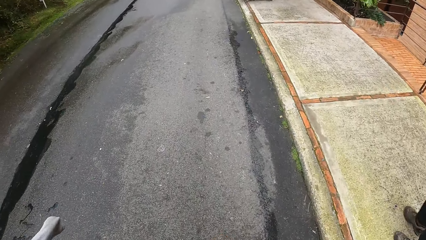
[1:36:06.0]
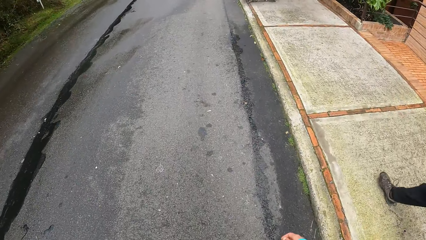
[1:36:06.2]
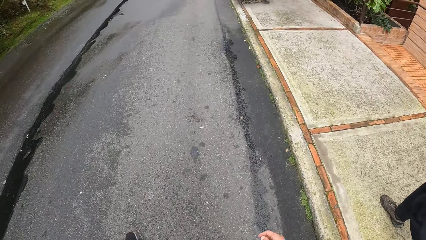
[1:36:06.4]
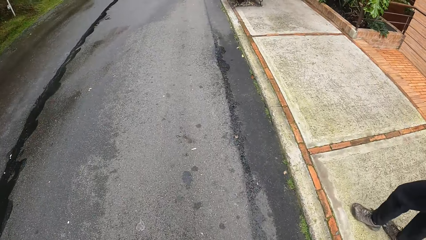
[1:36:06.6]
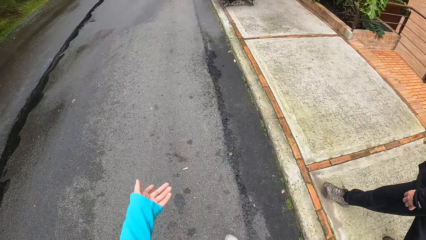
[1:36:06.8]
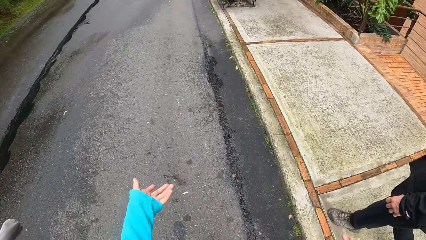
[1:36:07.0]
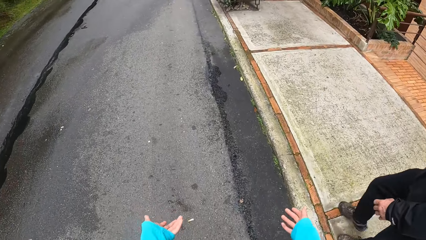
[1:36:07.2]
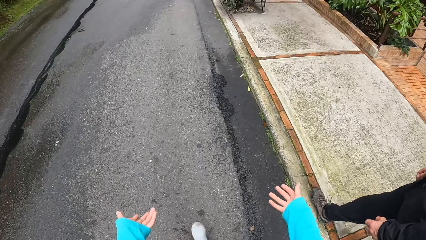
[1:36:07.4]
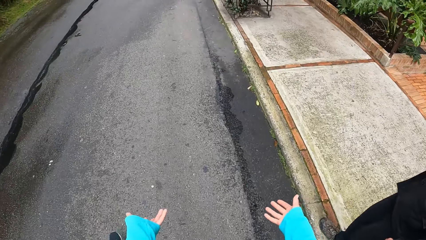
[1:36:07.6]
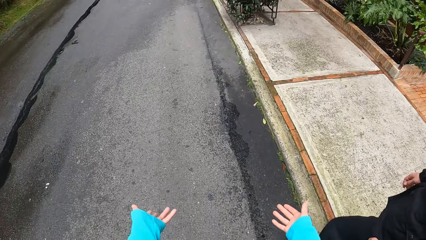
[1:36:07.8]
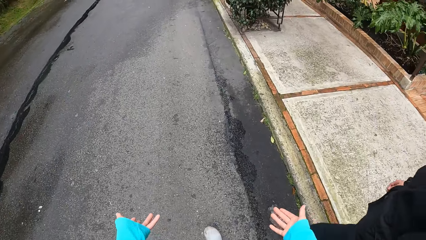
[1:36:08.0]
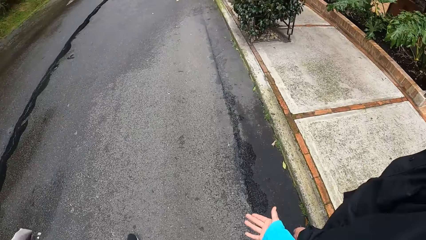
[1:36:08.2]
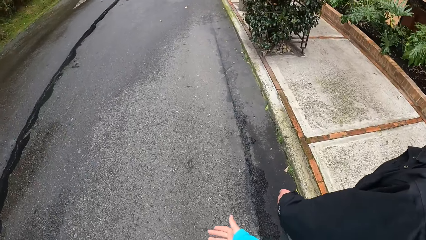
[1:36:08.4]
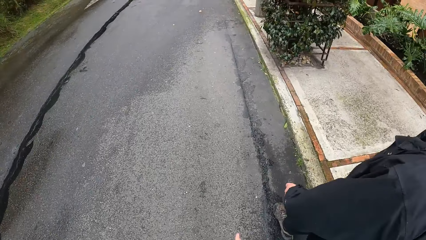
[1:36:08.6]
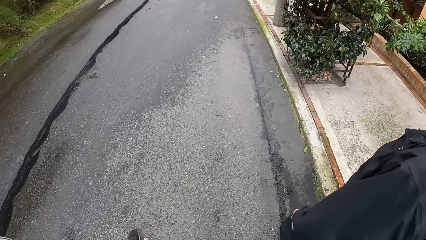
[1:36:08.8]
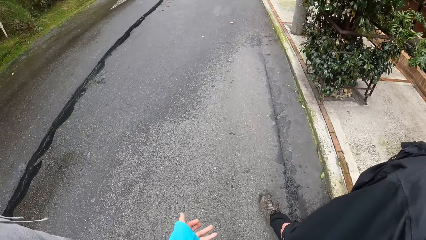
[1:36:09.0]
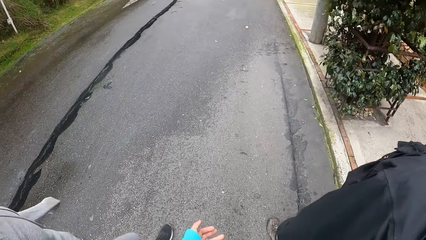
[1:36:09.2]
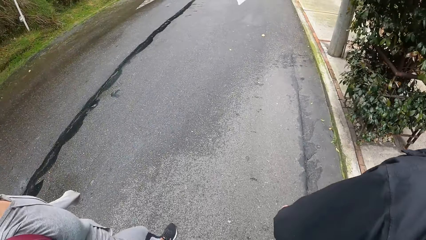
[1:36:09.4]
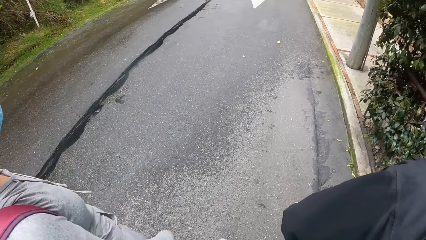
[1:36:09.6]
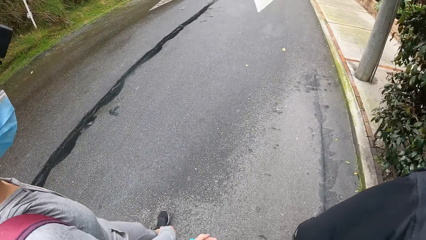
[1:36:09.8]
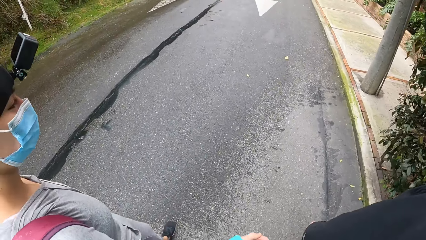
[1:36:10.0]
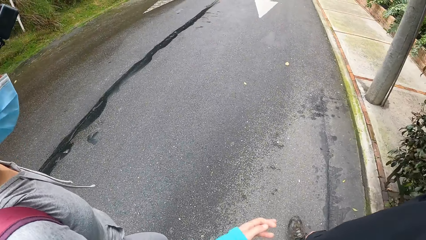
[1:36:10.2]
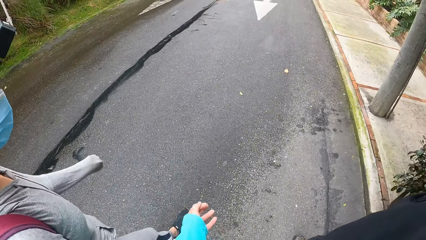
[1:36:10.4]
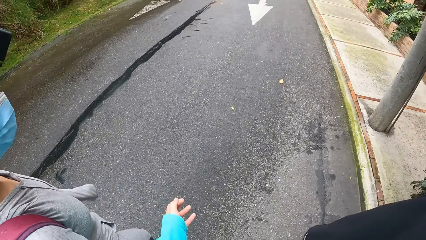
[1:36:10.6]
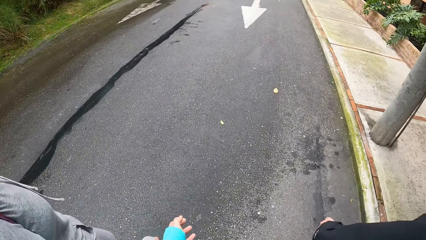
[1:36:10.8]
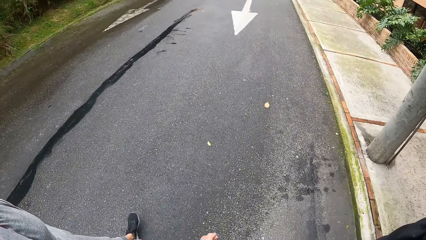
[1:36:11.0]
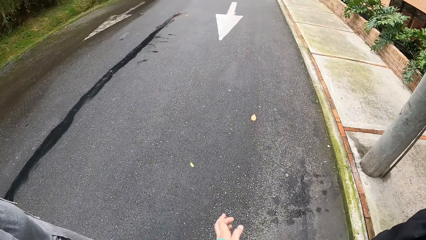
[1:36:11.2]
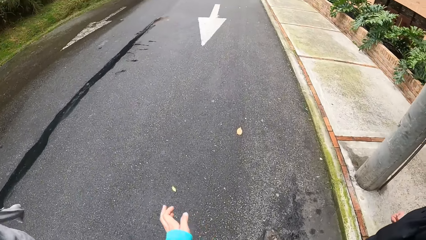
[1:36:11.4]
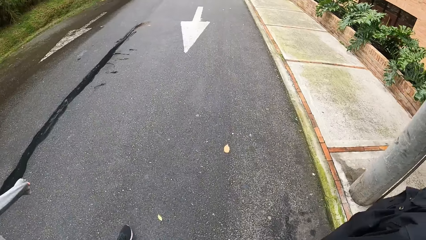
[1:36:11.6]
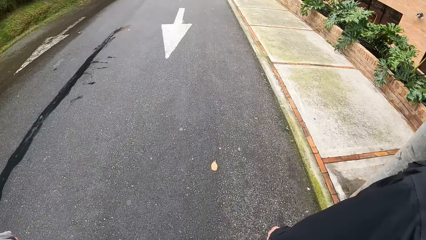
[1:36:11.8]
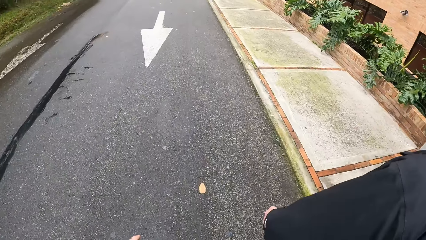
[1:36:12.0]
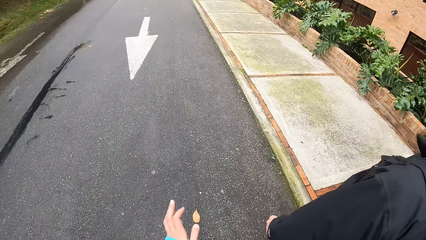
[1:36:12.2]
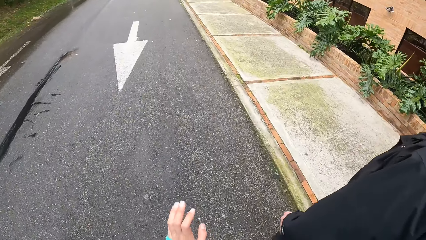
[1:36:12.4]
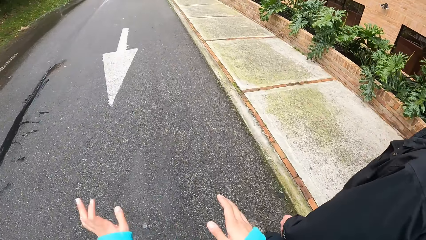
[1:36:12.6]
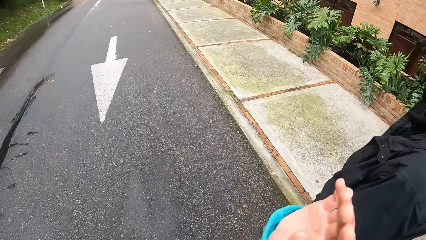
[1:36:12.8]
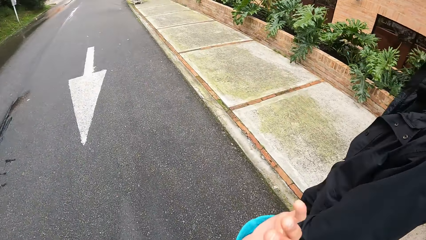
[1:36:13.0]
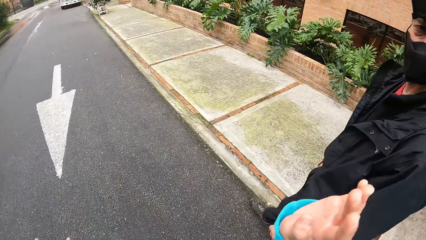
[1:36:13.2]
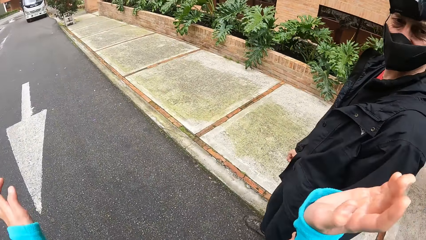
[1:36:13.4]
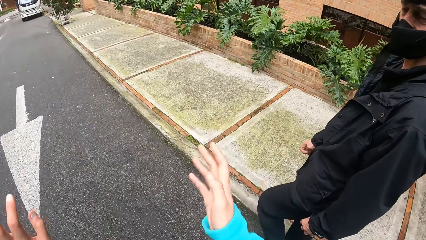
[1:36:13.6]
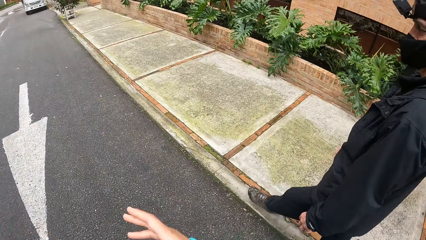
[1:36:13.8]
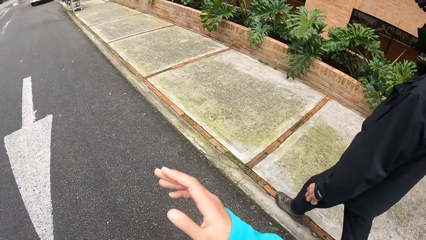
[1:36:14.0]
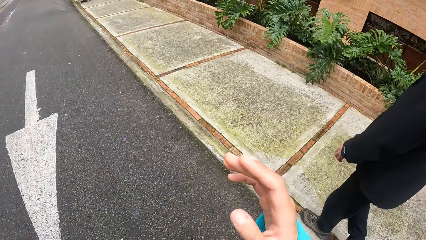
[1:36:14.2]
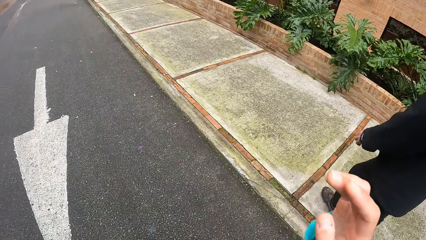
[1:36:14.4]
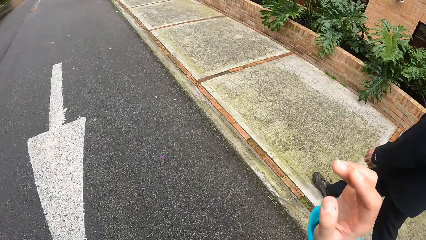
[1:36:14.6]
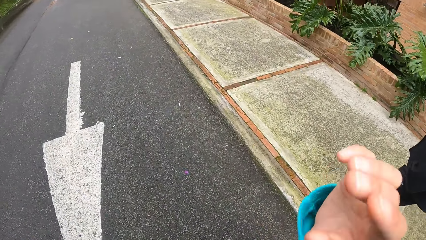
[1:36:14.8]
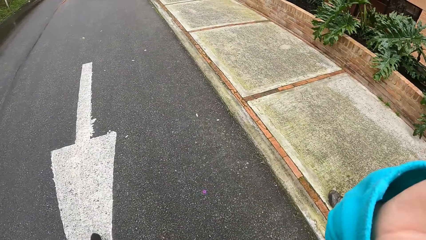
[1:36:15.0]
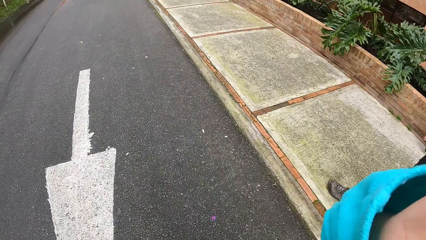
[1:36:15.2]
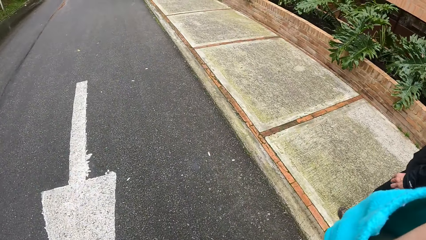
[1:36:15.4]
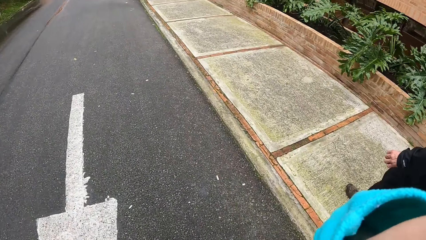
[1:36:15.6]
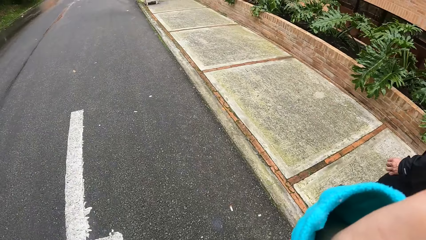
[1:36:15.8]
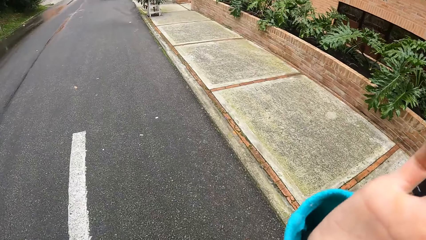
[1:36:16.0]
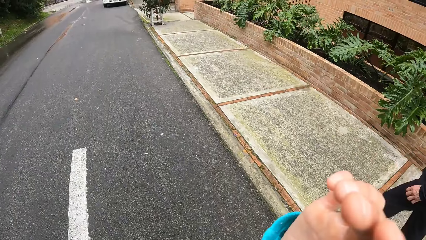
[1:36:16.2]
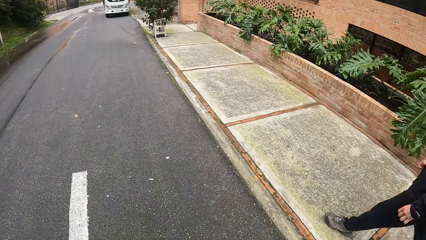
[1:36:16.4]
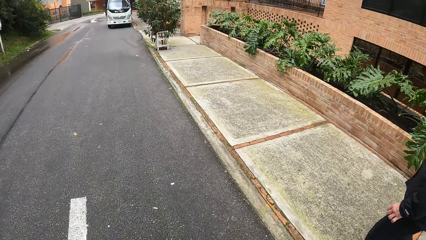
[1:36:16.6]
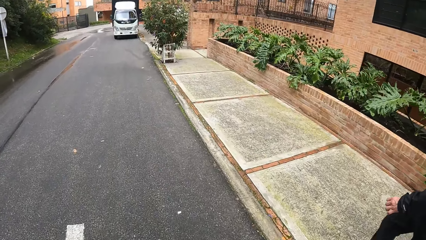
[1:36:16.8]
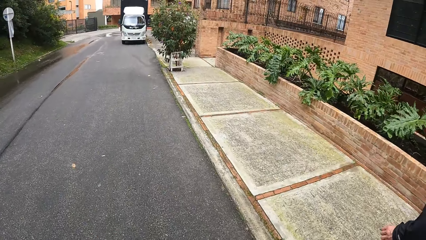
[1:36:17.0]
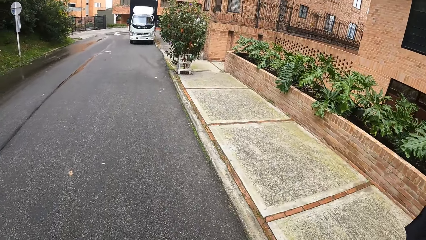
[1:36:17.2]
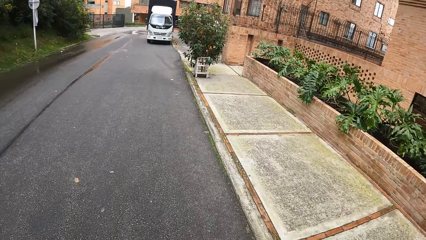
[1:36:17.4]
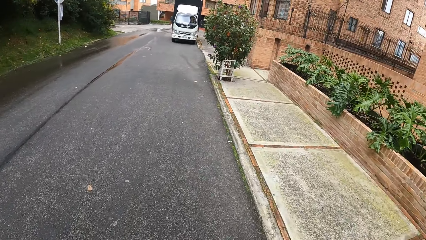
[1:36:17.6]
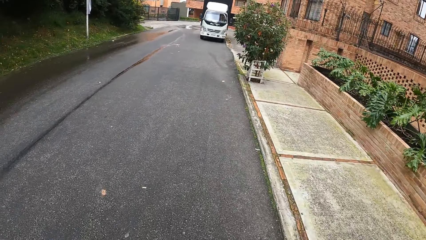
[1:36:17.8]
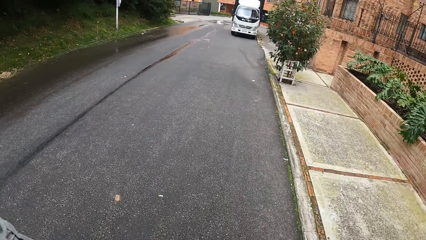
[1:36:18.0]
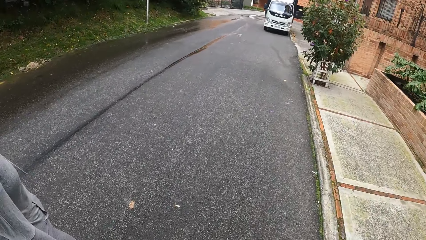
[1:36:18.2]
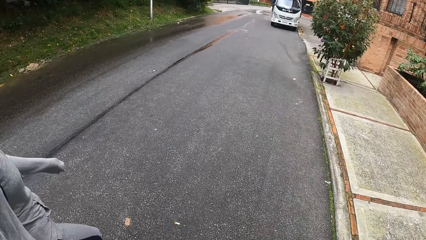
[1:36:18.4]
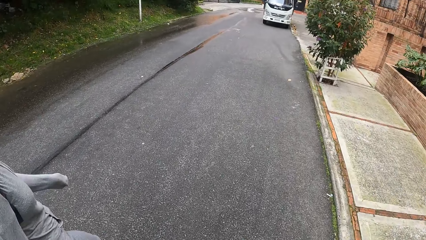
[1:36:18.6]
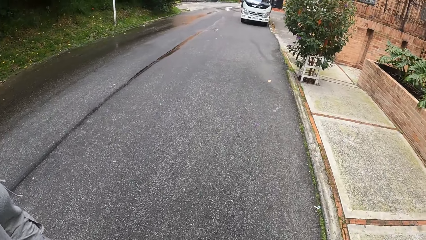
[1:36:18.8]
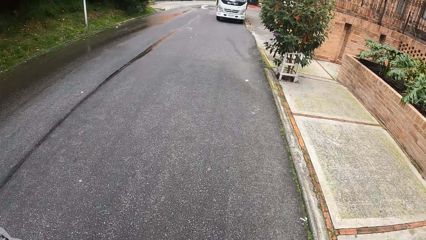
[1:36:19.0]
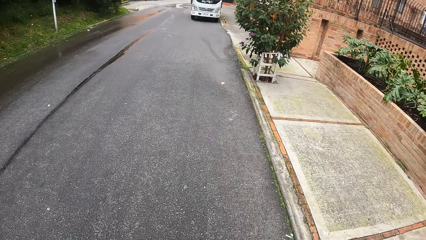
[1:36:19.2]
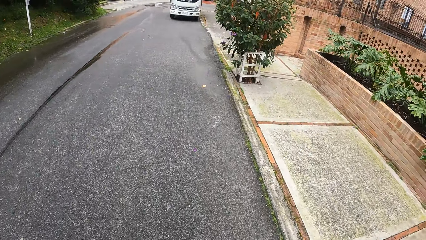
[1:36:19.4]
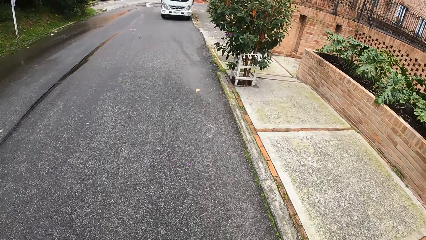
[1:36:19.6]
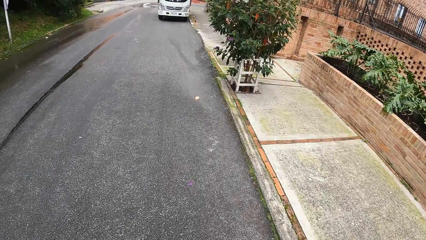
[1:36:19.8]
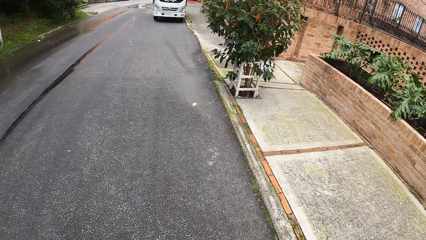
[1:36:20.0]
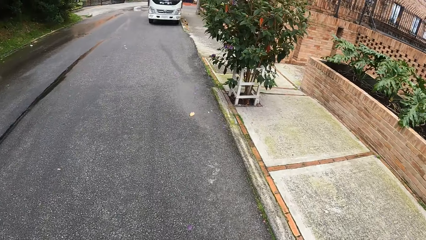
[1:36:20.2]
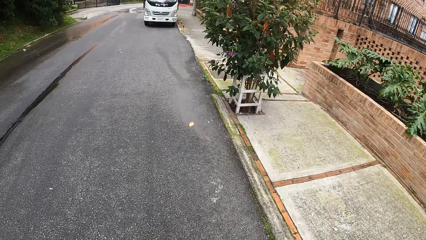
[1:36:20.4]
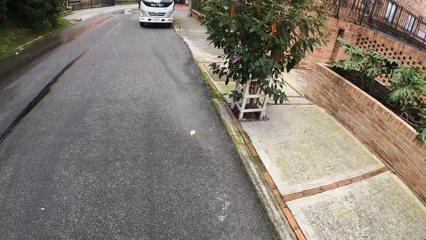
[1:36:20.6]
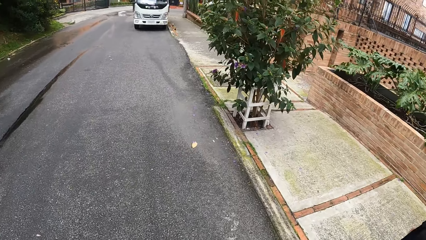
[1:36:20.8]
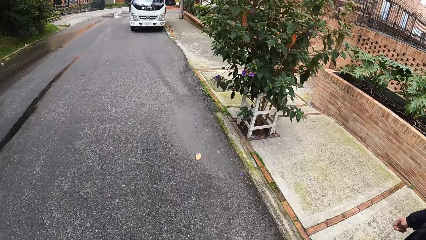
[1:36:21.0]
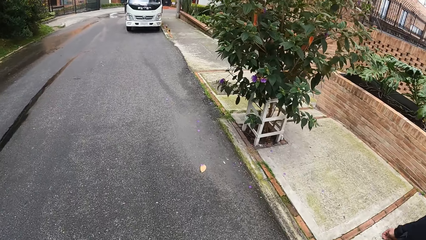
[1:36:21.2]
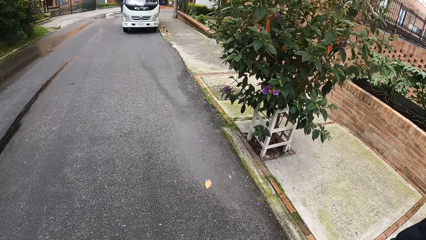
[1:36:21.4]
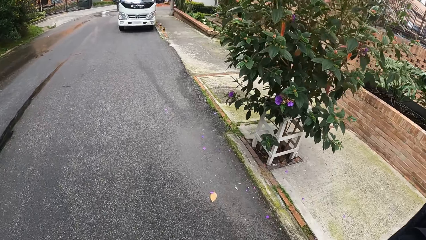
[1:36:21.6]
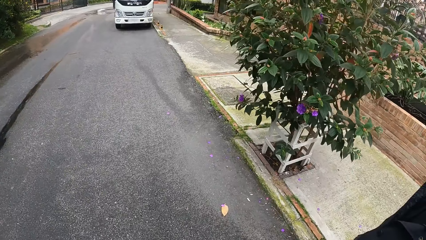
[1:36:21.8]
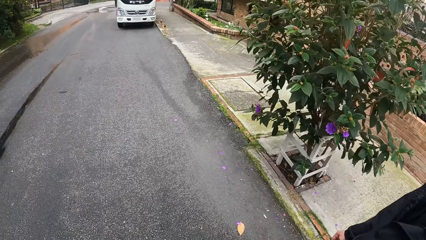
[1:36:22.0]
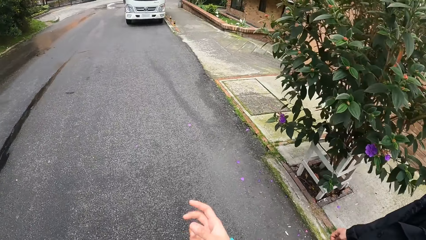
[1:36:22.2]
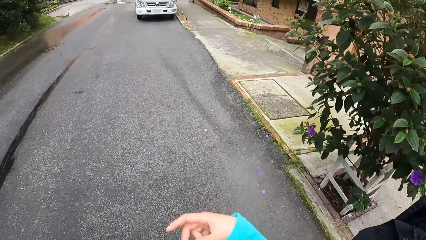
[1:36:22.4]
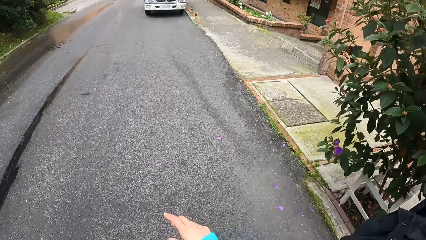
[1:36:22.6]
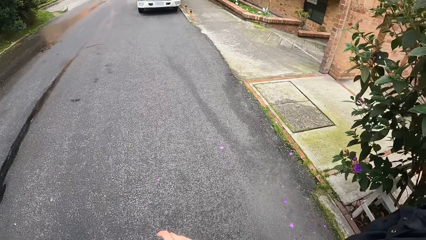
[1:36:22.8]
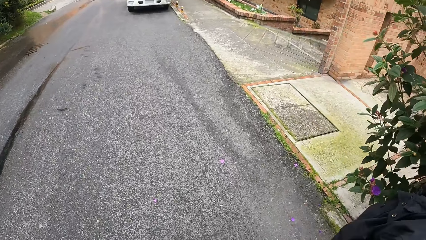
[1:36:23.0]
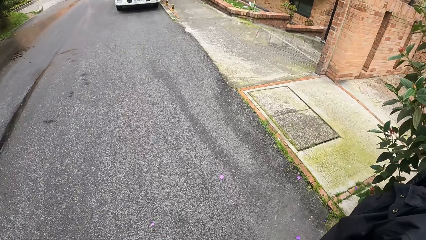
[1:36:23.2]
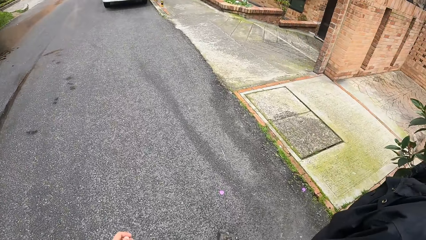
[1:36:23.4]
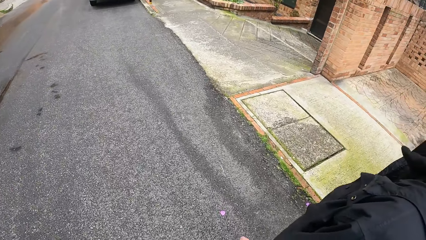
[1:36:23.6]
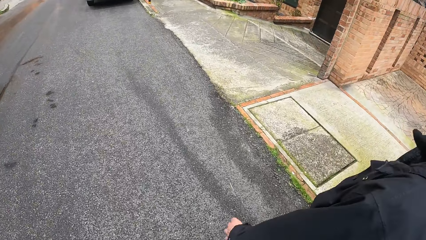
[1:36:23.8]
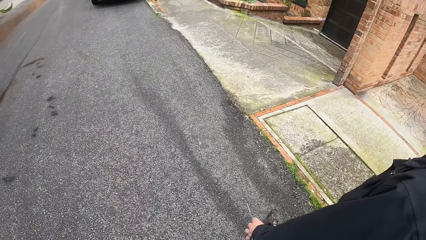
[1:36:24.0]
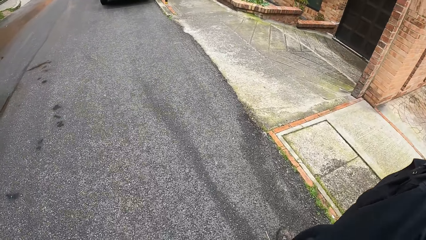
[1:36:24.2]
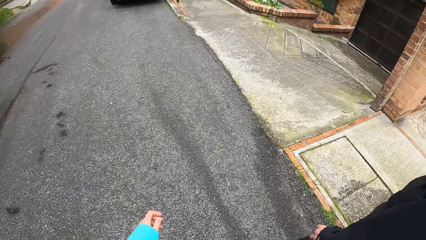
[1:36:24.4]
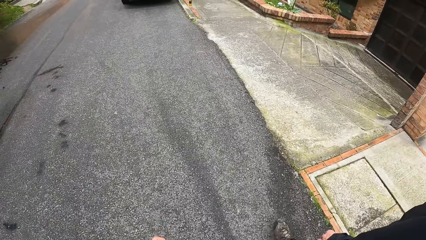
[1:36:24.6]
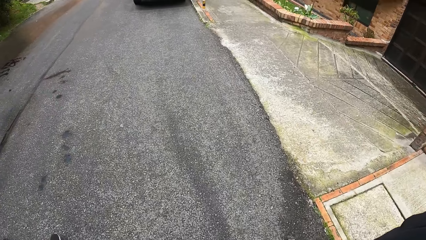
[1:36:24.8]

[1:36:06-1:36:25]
The camera wearer moves both hands. They move both hands again. A person swings her hands as she walks. The camera wearer moves both hands.
